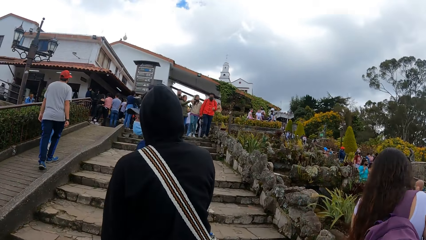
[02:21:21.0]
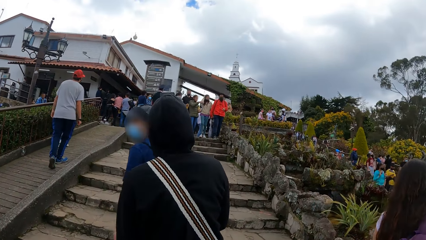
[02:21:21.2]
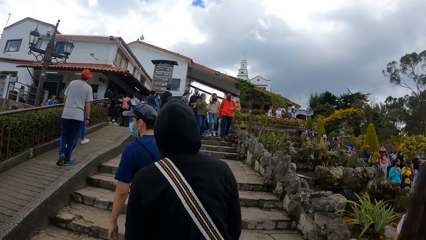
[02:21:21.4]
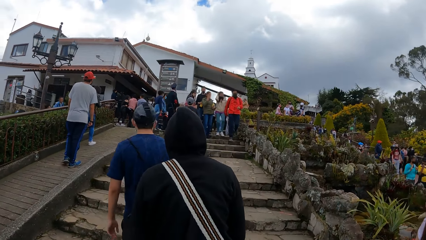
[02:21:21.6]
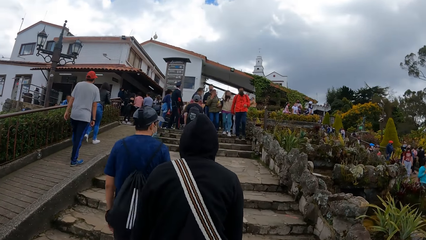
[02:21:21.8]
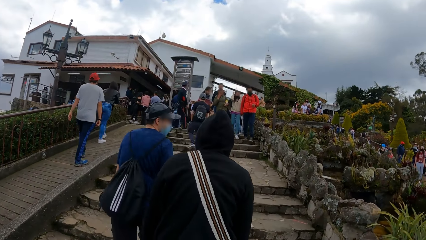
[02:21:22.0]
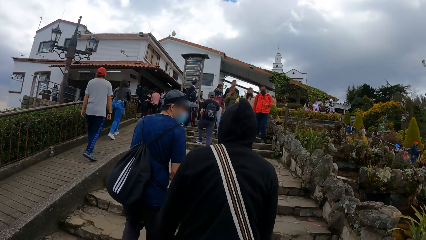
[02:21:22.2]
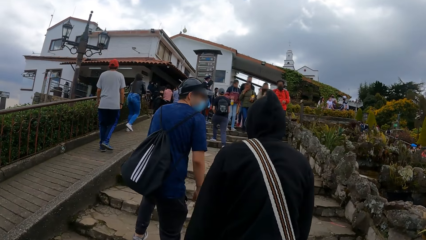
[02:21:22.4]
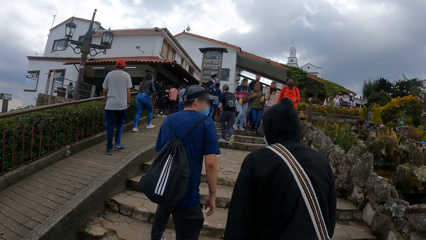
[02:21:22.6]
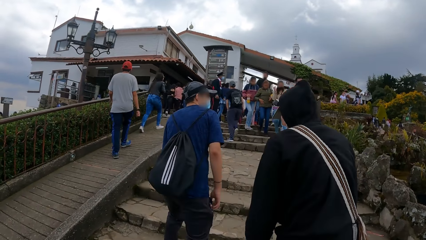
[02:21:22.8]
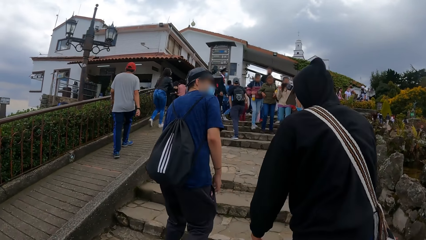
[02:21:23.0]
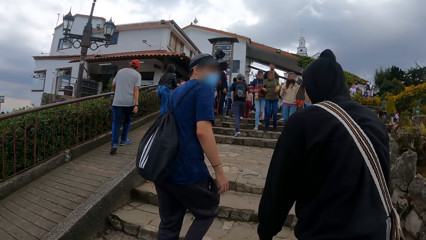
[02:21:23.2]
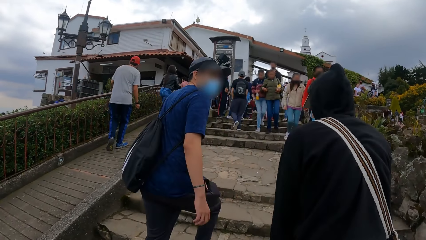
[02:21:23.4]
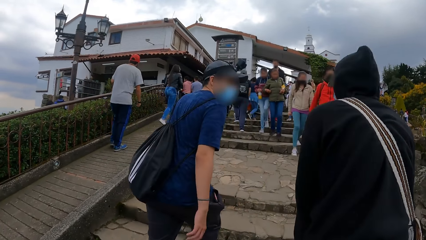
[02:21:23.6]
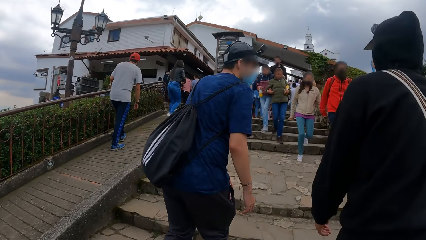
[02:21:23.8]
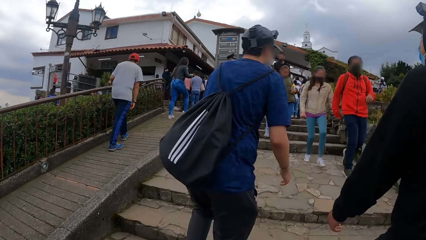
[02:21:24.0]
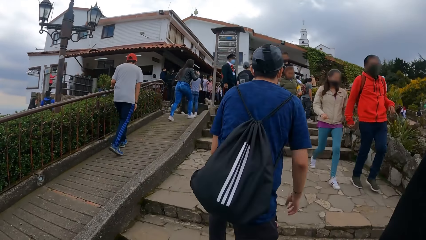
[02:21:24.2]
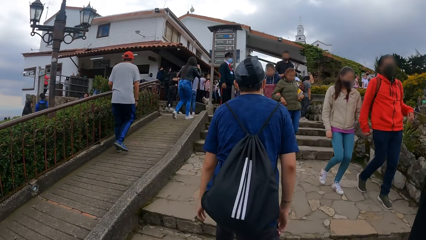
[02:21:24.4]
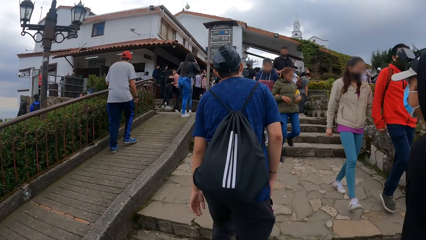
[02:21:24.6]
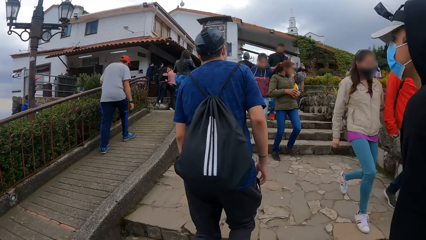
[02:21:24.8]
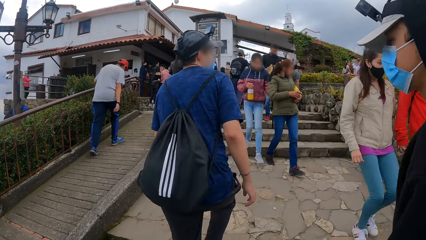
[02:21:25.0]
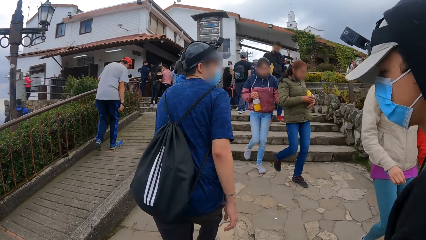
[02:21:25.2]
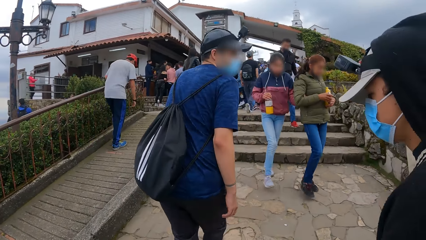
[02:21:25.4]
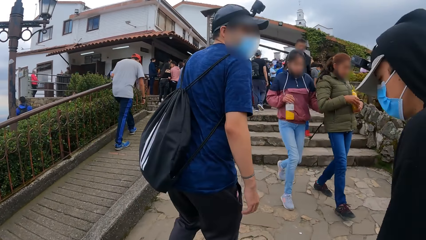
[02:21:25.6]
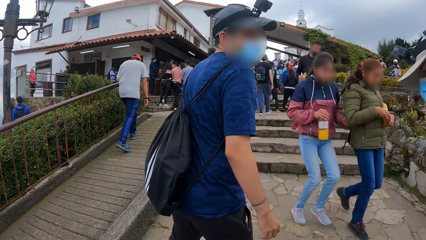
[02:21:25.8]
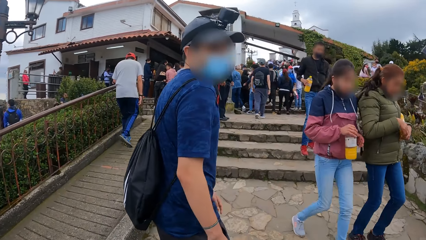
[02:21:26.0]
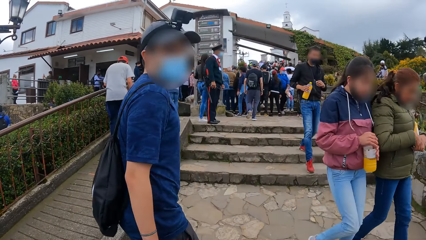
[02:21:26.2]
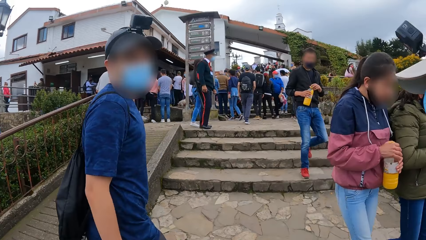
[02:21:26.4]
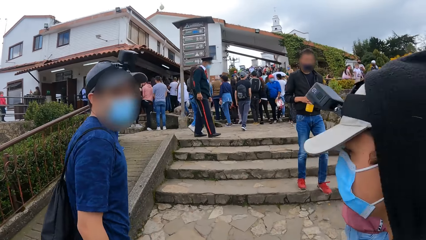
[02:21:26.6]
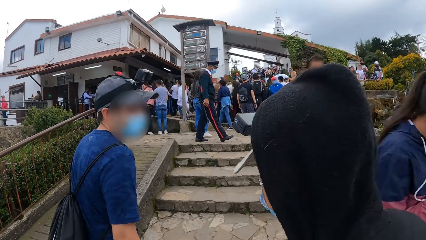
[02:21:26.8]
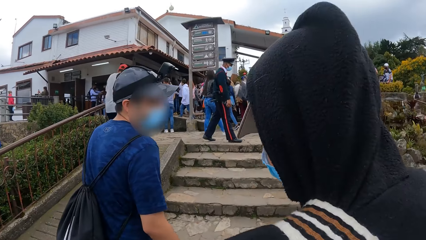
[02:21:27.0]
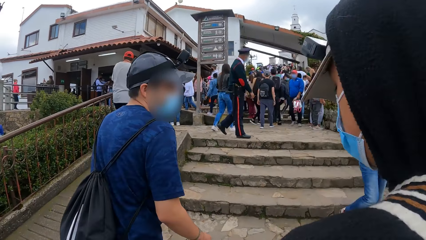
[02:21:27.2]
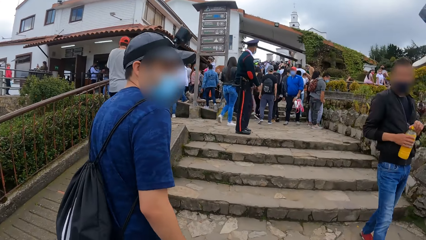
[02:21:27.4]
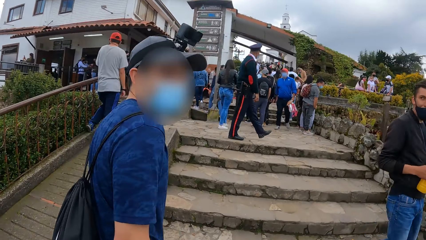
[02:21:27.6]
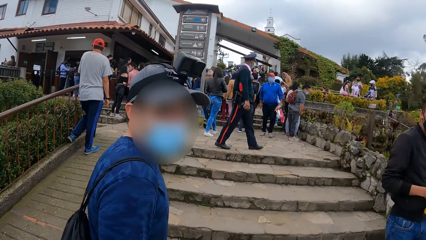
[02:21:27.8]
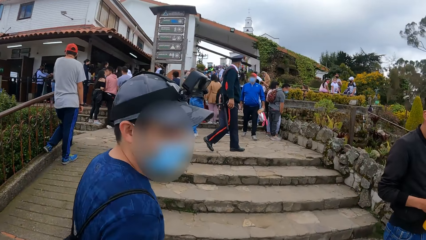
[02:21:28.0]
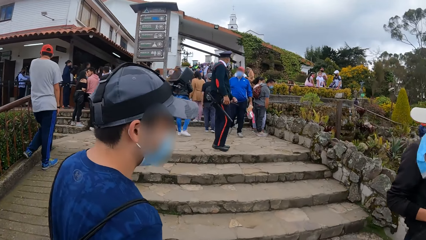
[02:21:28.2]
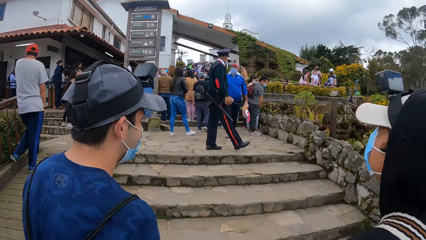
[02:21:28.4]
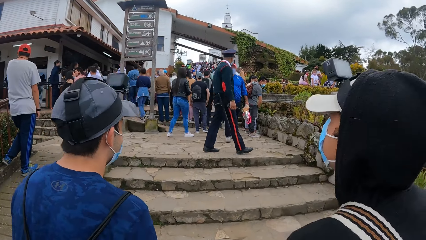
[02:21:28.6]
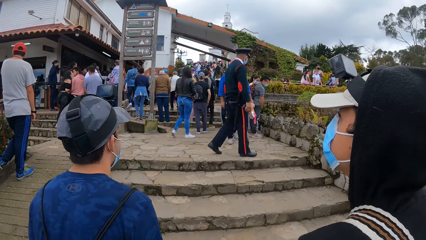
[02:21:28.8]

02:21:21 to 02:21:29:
A person talks to another person.

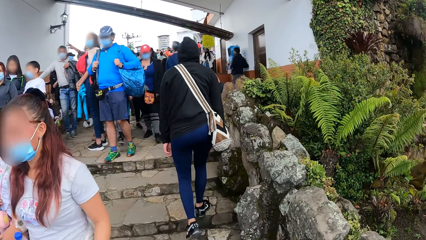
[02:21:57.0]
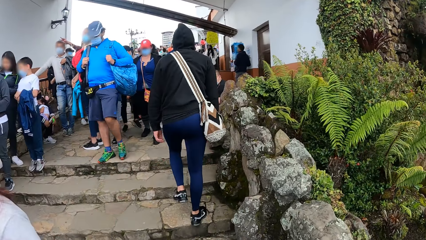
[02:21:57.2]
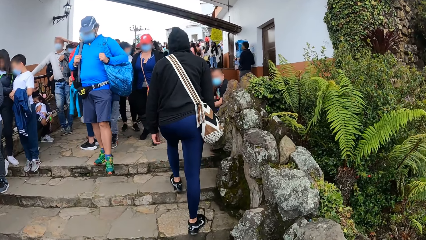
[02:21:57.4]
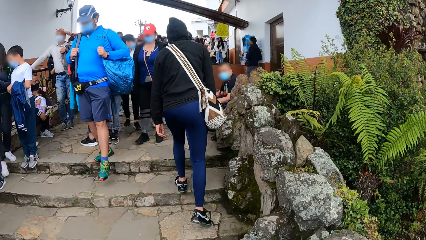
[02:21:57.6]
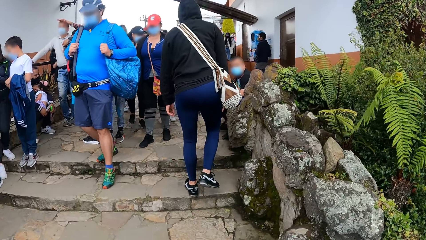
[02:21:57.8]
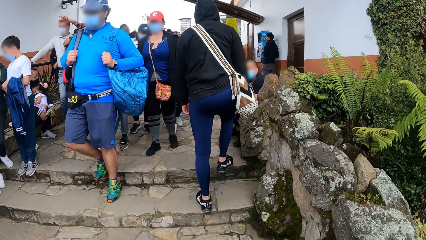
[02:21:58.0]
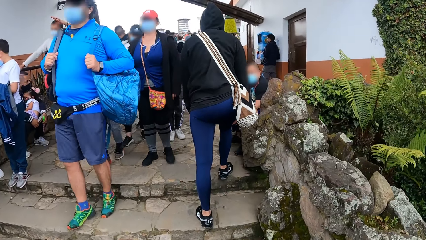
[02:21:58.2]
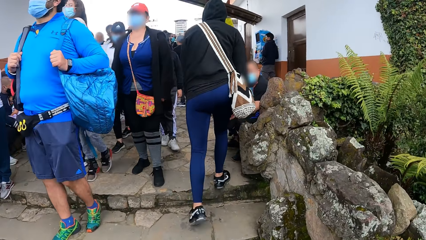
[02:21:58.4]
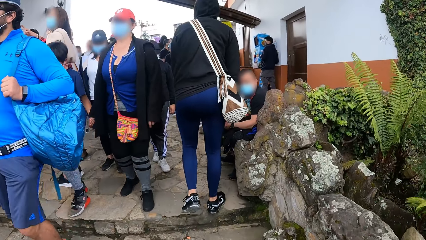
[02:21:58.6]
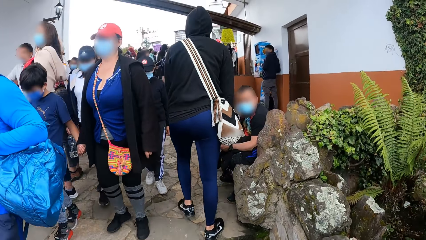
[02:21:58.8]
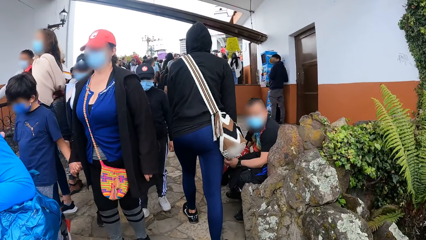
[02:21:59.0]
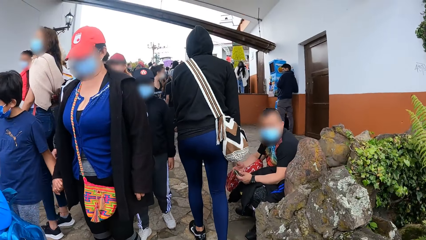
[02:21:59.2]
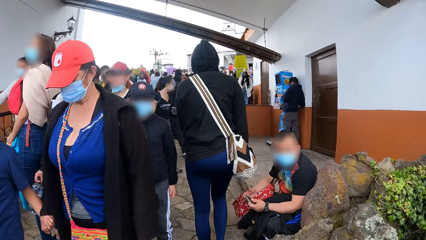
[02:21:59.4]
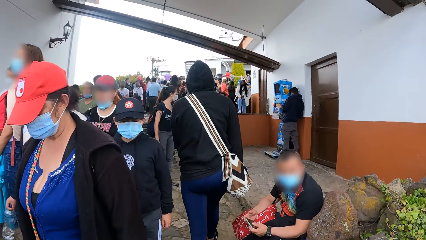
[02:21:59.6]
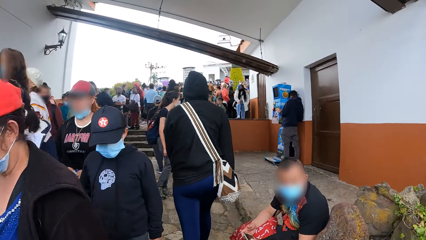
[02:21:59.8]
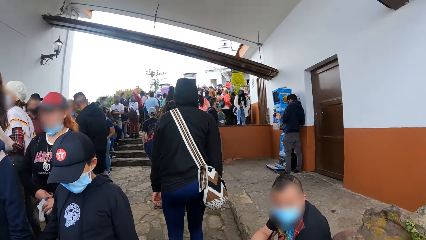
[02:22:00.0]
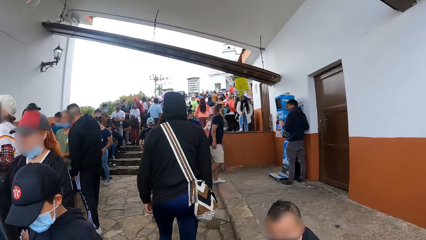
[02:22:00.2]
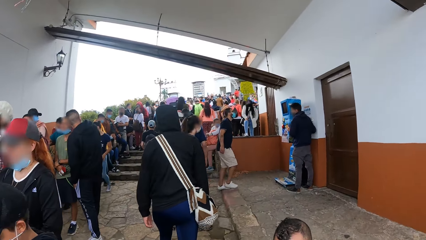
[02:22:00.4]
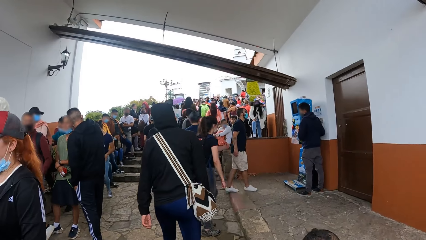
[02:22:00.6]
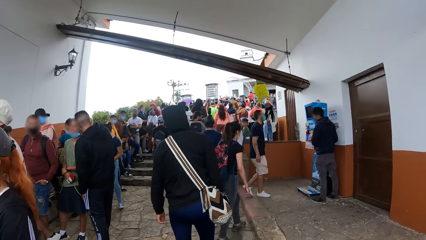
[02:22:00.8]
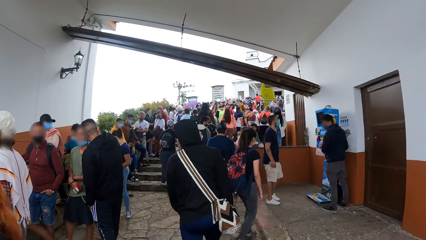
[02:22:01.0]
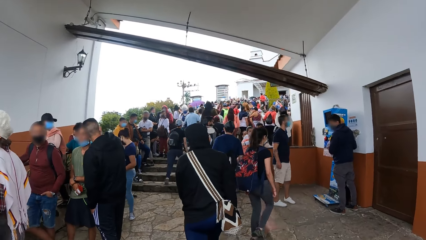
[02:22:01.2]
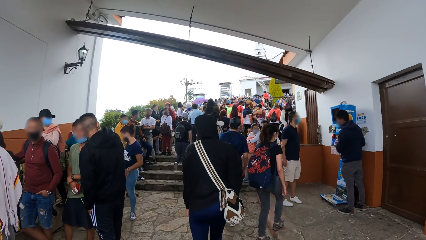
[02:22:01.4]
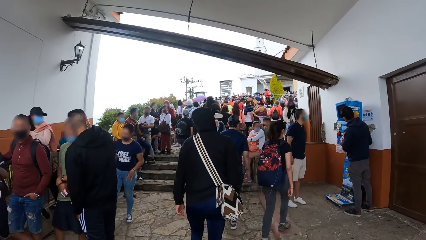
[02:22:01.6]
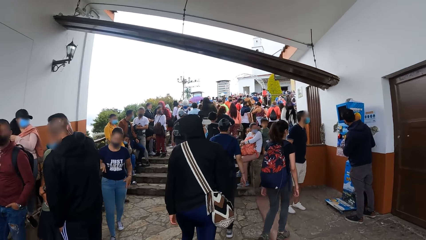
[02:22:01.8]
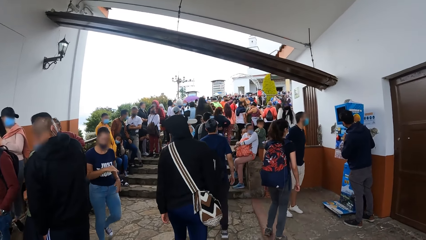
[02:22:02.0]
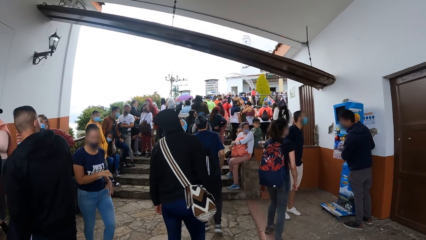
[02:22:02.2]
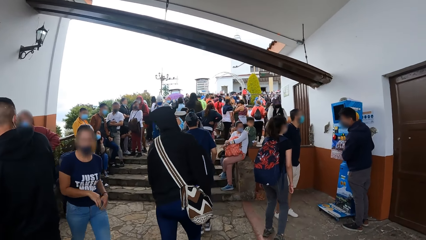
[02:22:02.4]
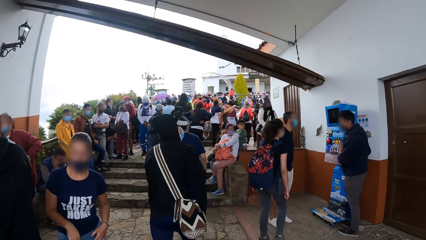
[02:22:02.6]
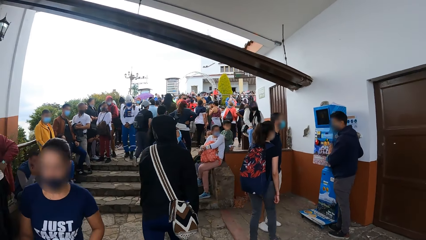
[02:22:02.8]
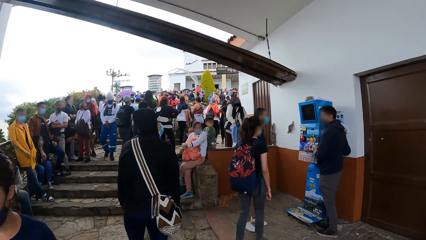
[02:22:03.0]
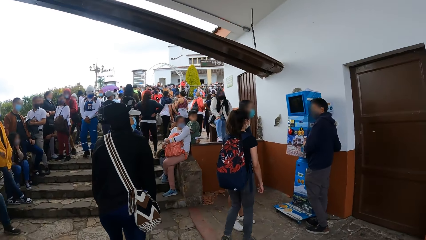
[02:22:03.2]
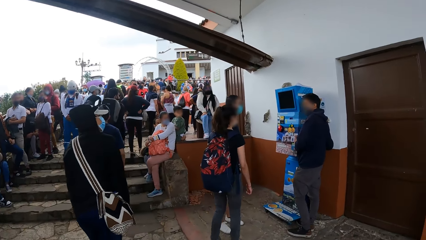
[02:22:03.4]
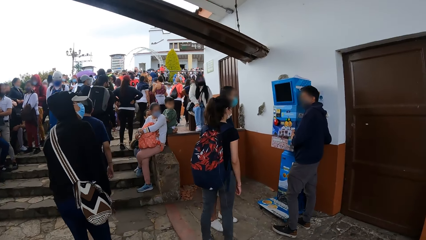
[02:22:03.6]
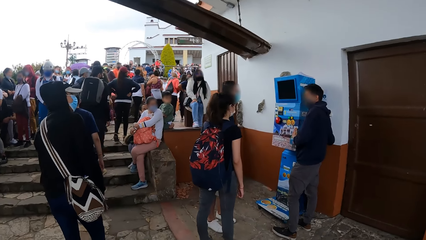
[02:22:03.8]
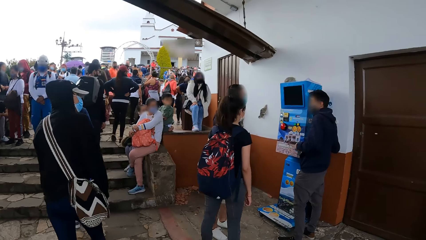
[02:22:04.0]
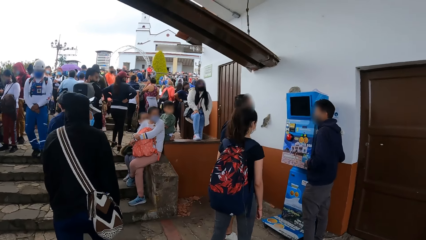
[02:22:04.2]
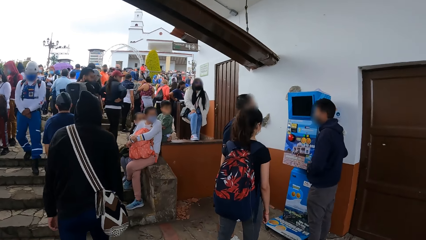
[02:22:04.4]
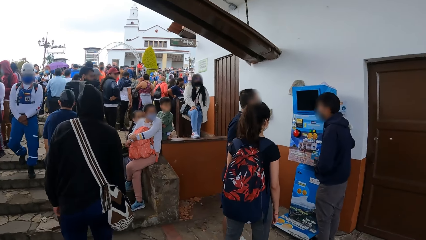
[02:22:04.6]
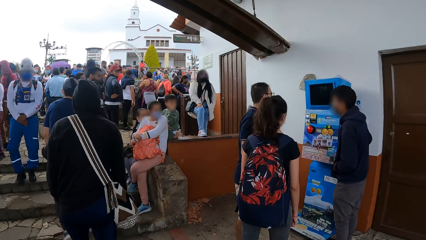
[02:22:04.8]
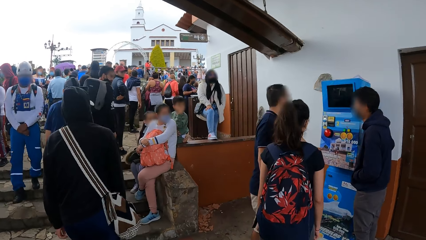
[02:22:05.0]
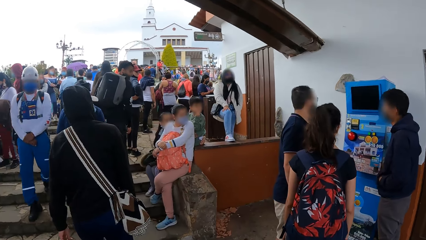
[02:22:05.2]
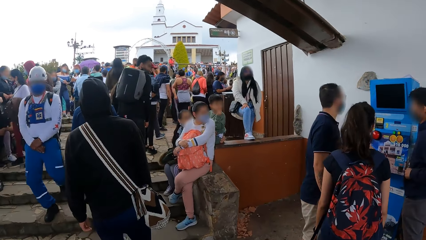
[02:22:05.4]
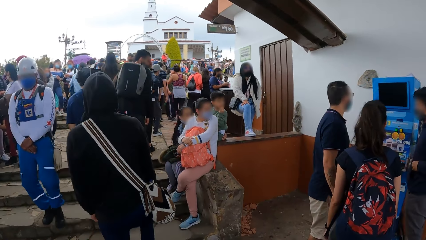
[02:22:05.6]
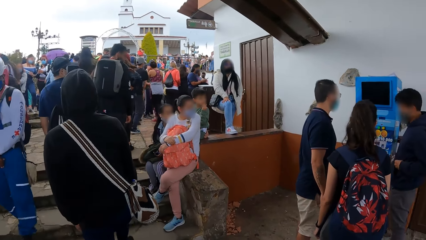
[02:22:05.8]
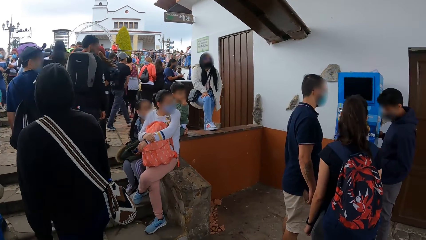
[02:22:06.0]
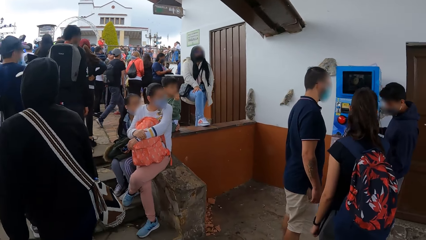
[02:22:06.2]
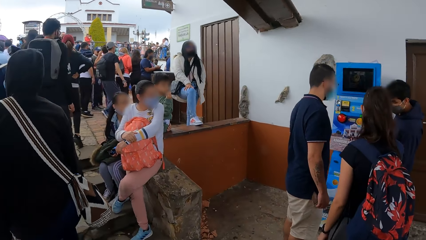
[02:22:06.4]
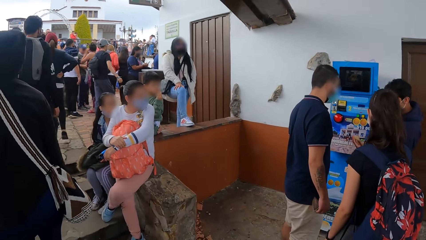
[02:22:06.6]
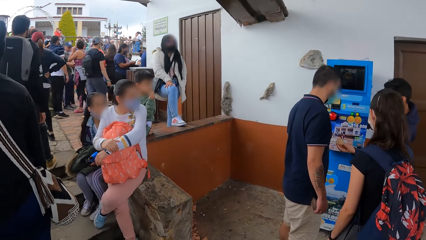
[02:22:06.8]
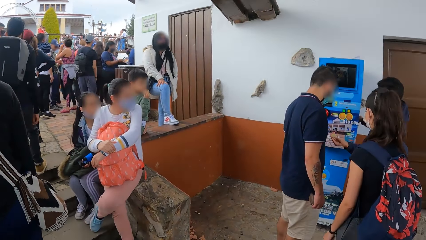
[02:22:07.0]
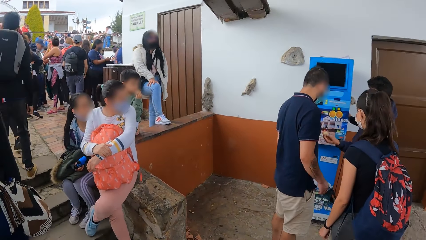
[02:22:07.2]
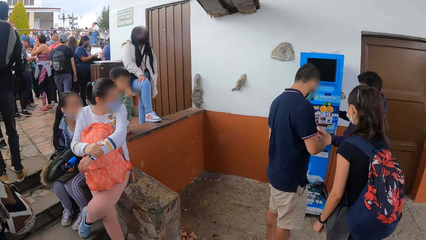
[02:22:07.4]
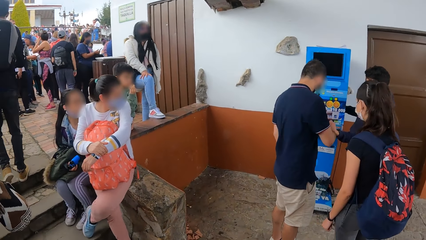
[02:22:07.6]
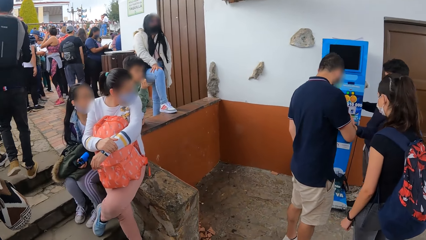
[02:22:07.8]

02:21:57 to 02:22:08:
The camera wearer climbs the stairs.
